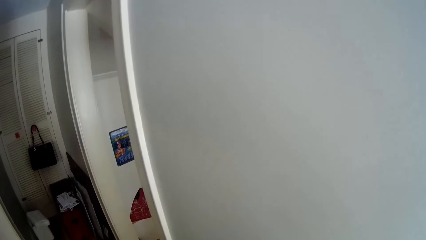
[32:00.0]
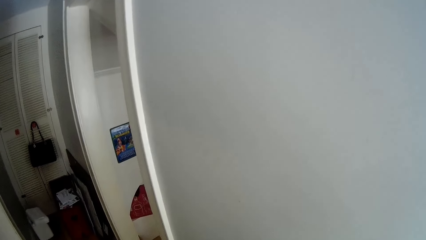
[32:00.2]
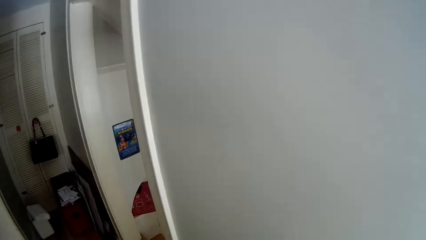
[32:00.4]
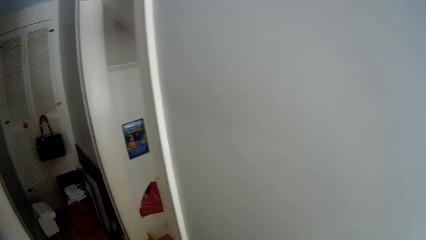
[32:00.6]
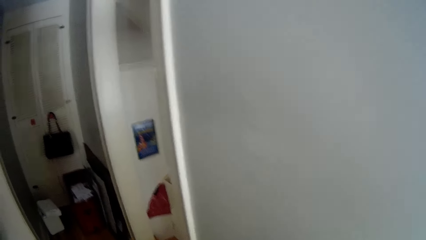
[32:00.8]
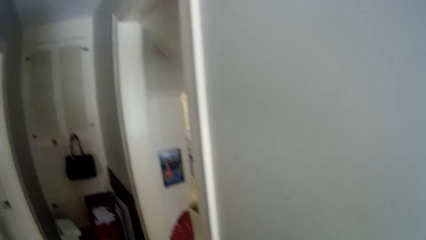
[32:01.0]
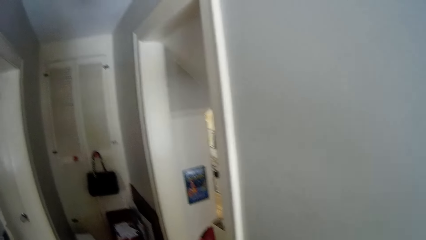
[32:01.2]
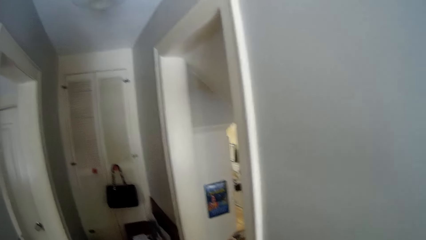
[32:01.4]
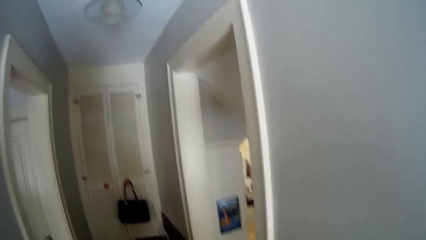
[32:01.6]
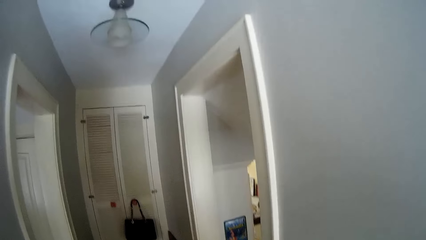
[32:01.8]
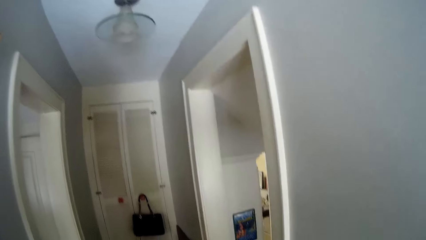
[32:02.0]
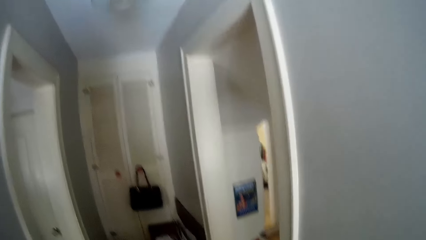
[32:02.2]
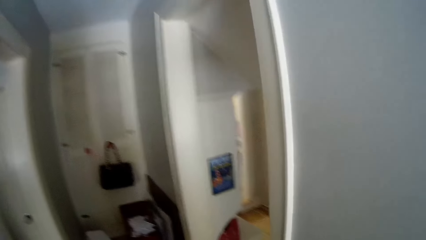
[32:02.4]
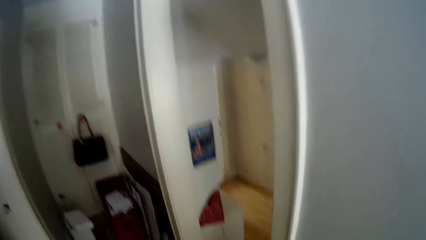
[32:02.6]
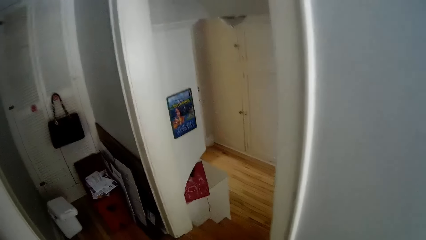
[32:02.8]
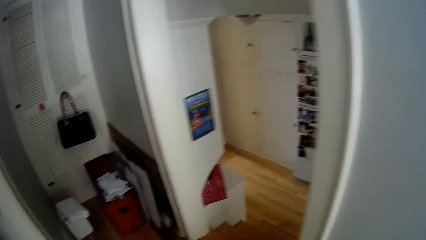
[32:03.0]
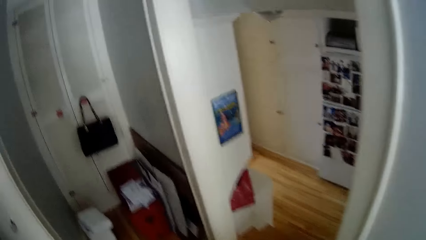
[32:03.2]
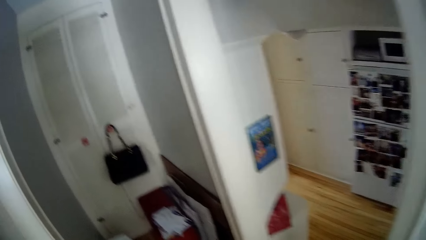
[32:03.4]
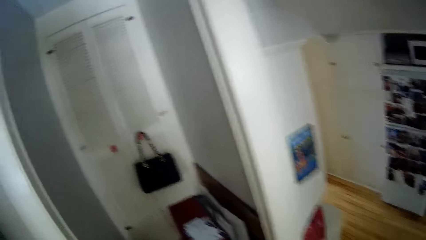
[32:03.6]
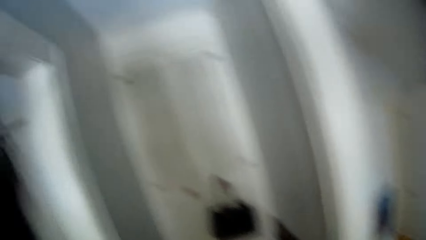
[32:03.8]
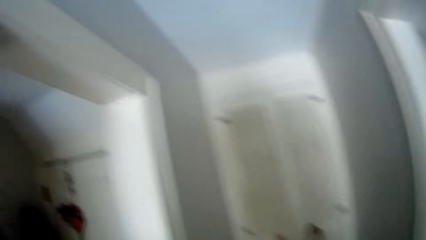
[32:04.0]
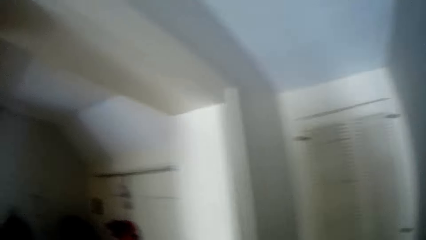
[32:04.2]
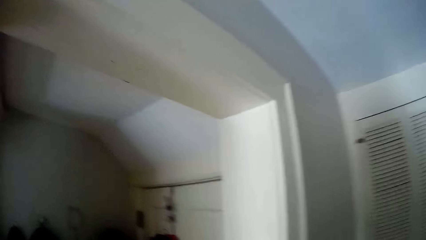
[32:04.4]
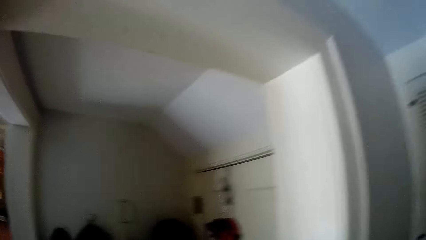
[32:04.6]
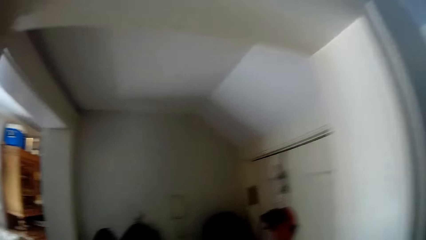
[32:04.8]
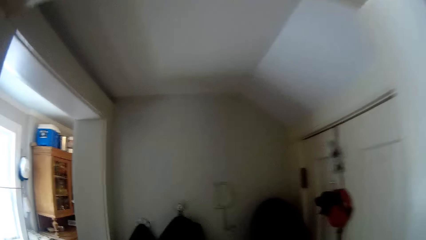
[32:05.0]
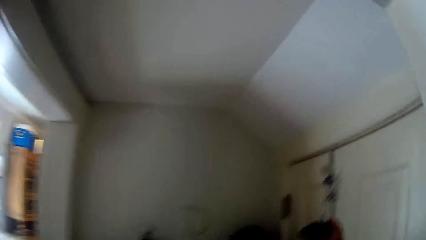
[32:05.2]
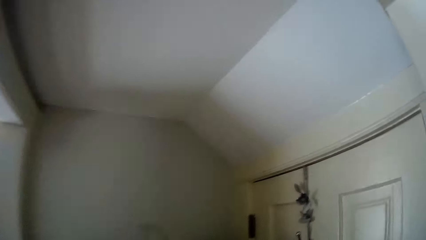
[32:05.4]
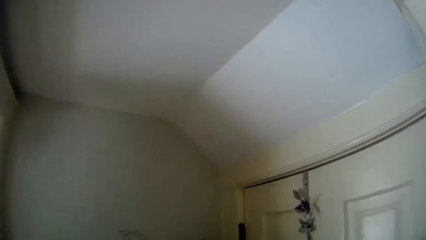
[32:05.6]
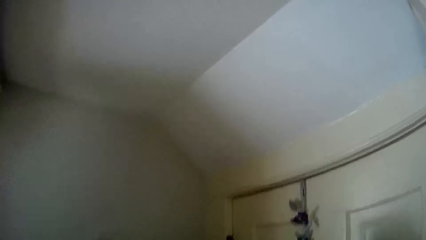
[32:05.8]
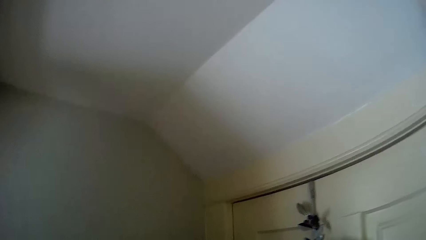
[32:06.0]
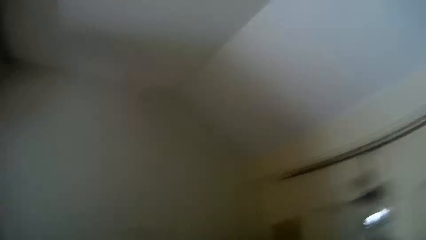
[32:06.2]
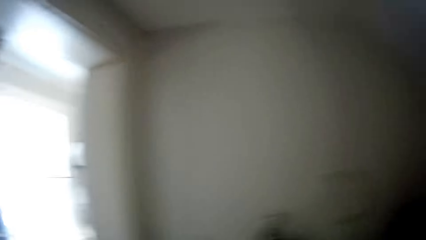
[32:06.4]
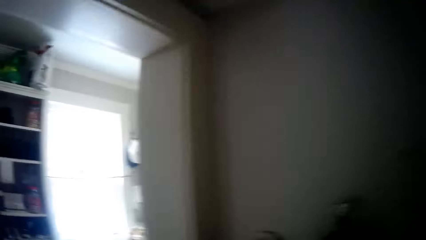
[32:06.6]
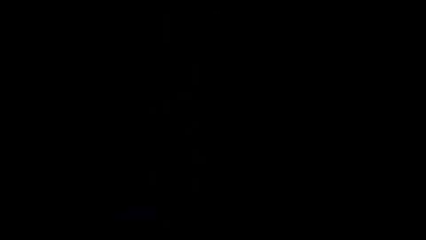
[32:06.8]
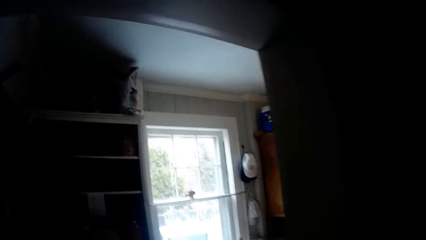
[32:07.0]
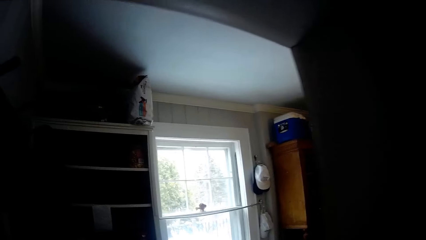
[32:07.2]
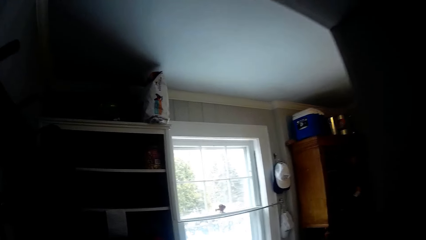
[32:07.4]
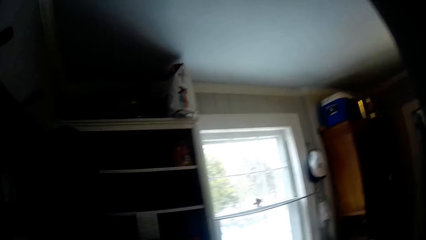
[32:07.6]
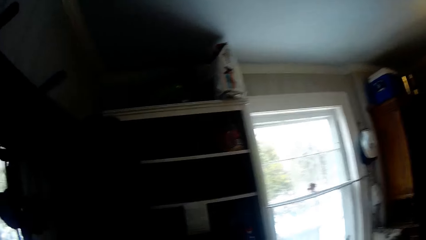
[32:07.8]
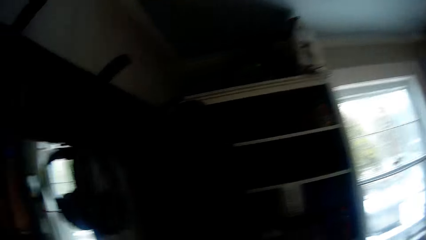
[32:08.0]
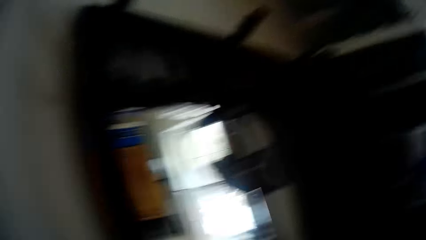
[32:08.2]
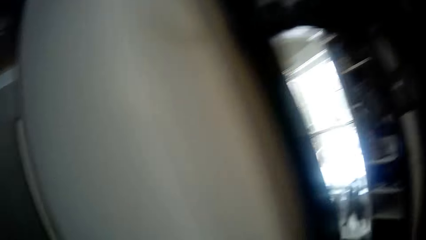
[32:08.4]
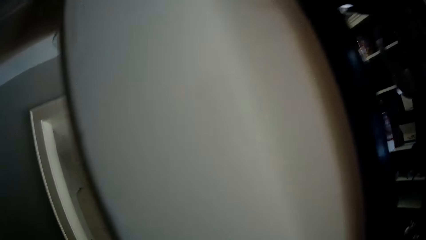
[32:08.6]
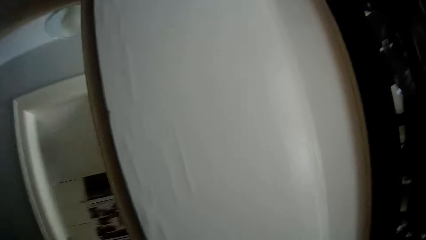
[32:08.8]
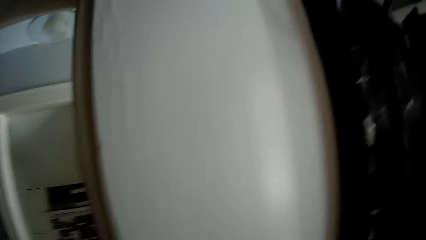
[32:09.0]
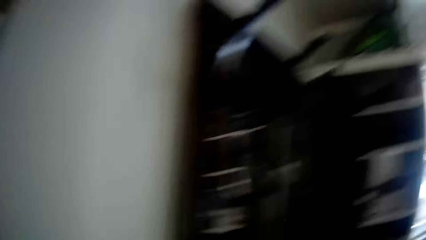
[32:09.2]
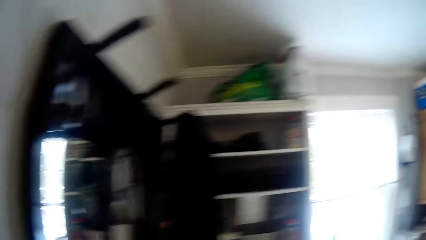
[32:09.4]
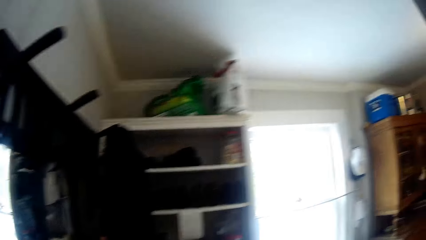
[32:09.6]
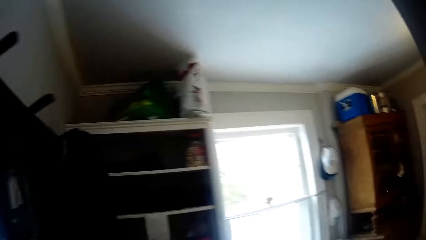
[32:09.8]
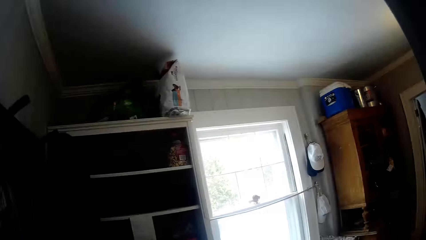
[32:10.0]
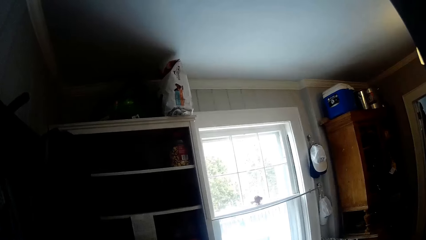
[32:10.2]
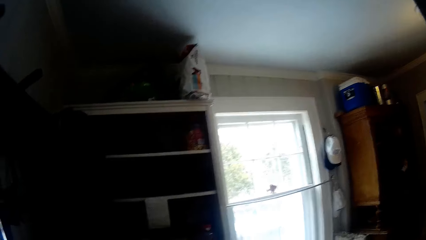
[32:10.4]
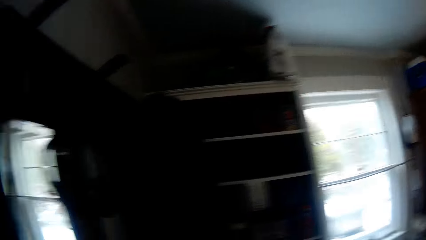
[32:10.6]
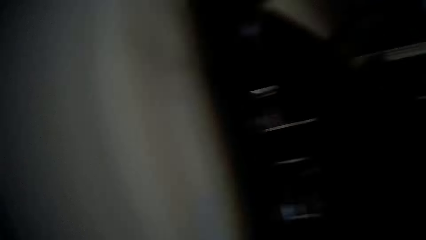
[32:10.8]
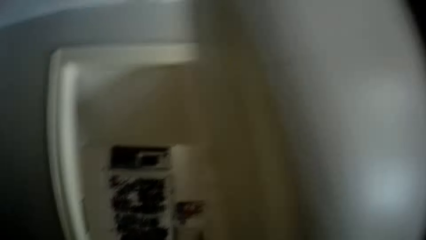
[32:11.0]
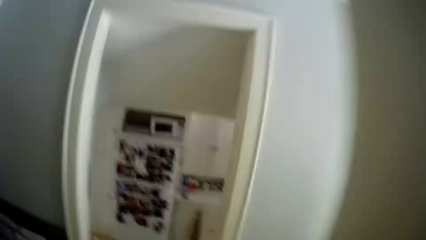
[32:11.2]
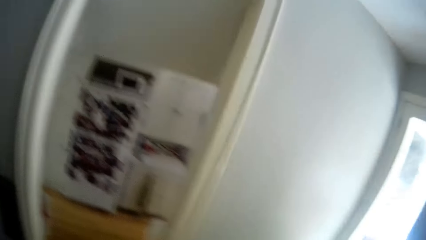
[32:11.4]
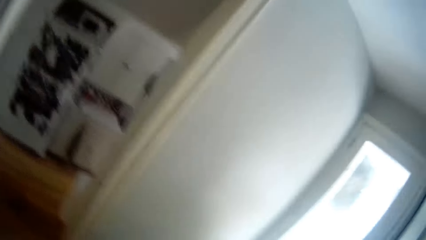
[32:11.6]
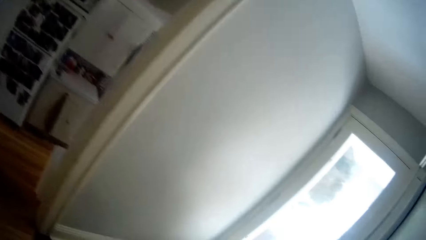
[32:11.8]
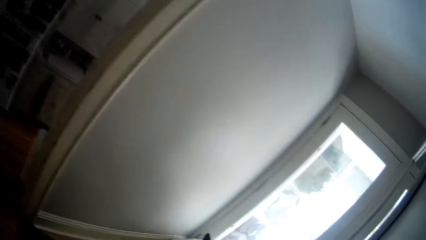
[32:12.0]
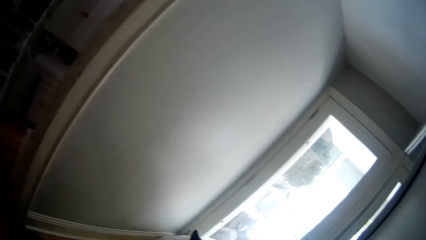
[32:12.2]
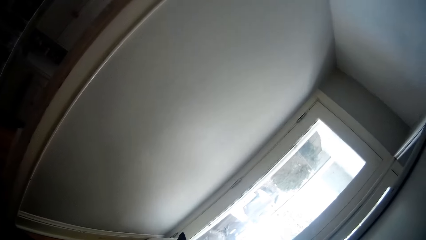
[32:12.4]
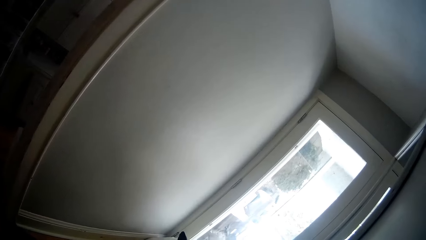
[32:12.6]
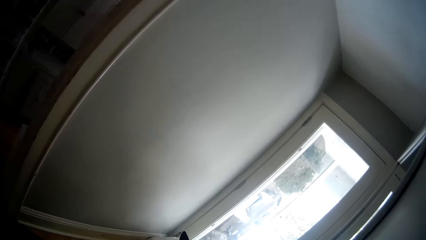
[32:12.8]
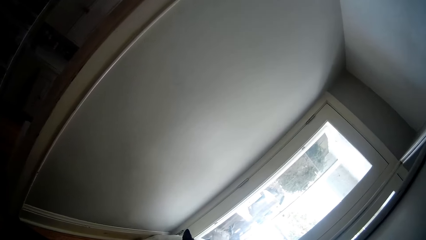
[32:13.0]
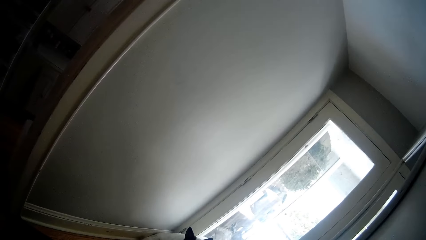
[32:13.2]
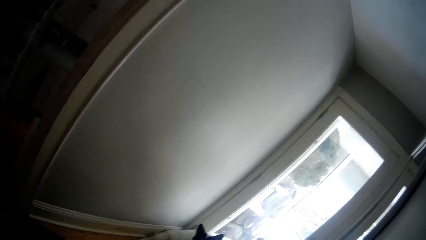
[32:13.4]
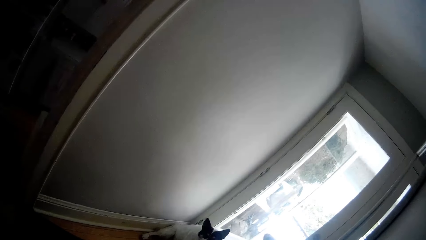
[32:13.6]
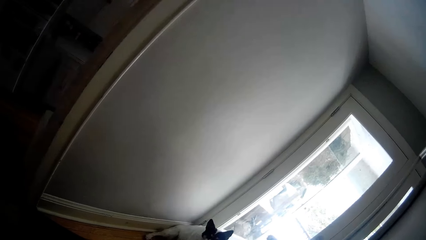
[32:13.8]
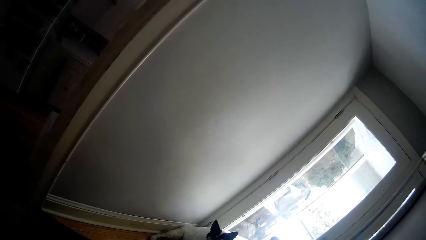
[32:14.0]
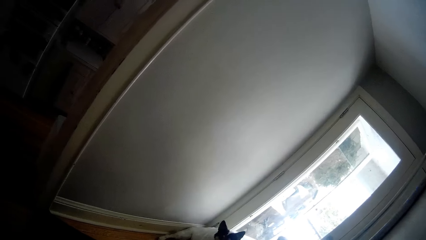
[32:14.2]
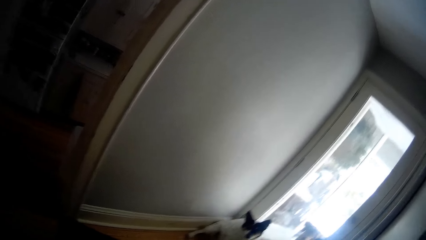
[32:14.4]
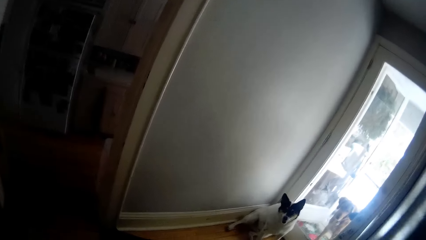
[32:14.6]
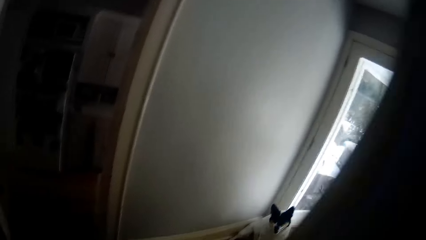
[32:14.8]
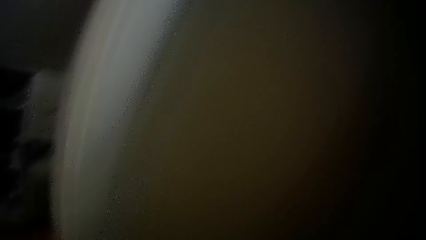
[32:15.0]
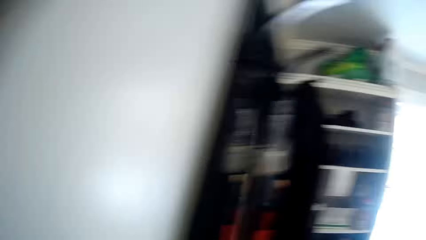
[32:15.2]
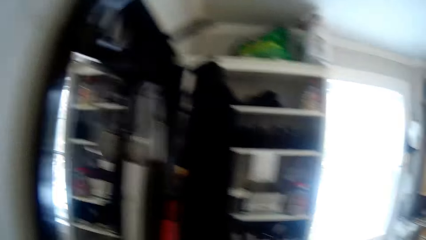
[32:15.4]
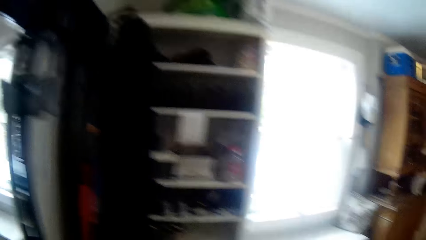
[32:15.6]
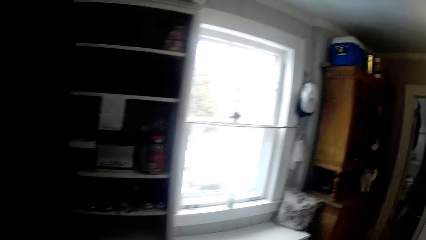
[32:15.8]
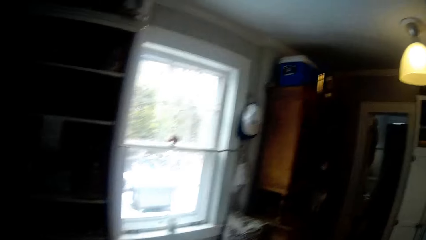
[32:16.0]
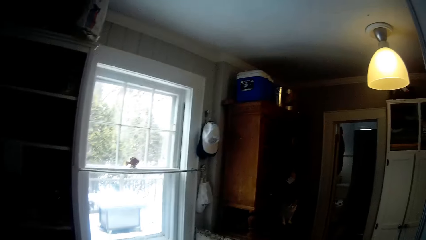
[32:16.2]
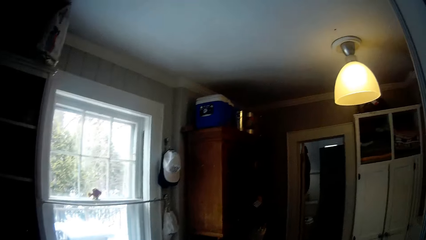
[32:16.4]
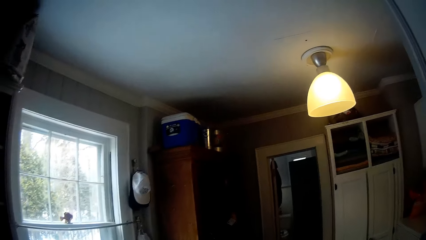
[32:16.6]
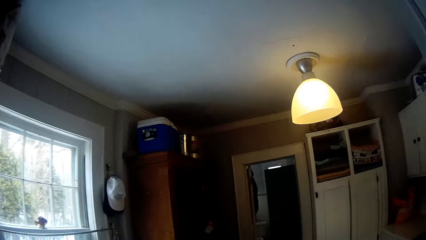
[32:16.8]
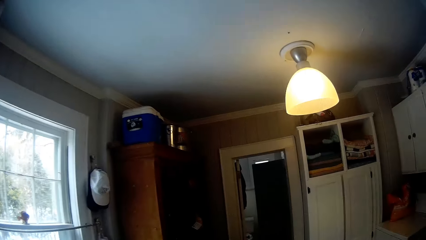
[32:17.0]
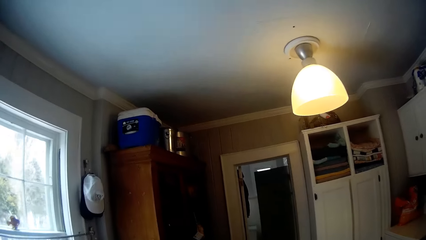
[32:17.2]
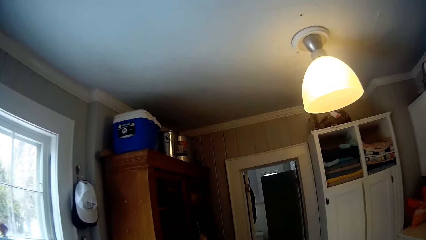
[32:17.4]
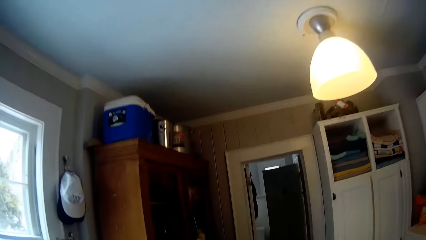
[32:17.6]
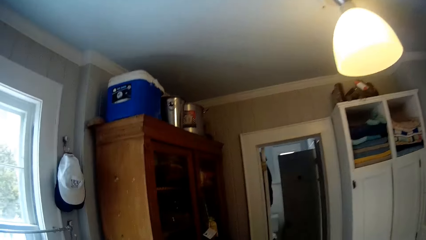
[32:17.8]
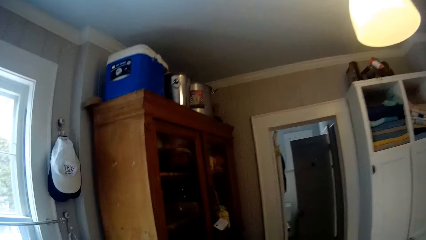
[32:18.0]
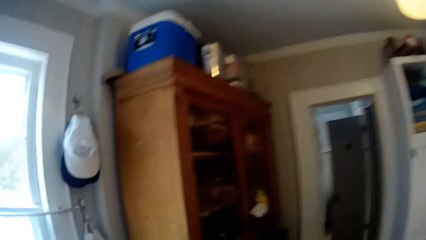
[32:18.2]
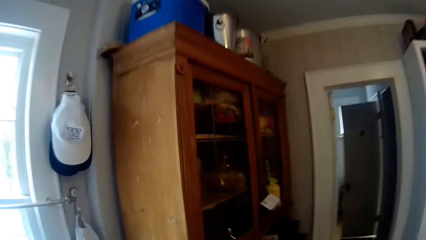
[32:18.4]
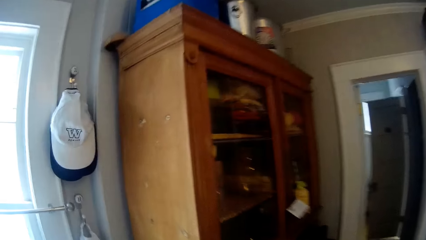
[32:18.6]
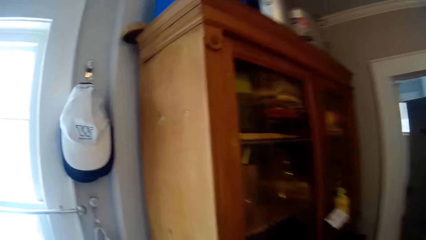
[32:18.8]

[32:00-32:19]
The camera wearer walks in the house towards a laundry room. They turn around. They walk in the house. They turn around. They look in the house. They go to a passage. They turn around. They walk into the laundry room.
